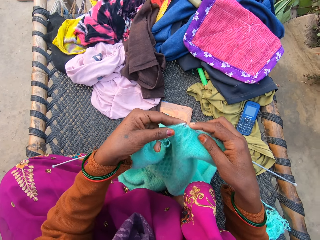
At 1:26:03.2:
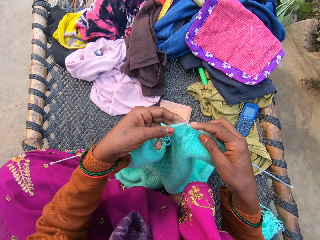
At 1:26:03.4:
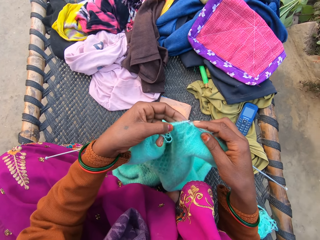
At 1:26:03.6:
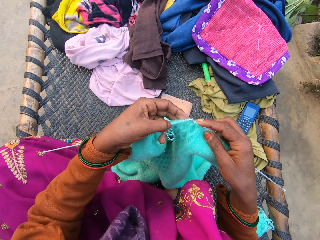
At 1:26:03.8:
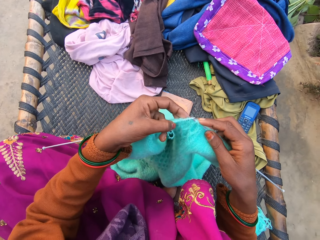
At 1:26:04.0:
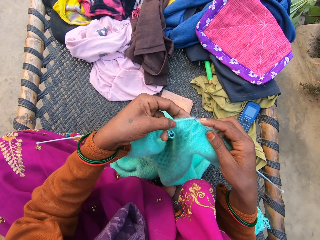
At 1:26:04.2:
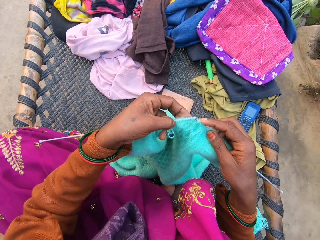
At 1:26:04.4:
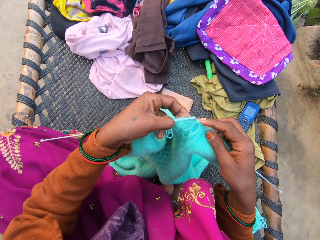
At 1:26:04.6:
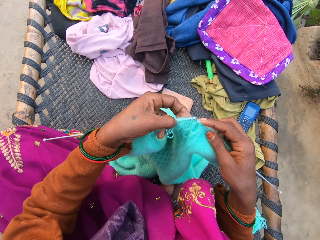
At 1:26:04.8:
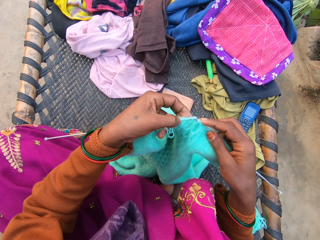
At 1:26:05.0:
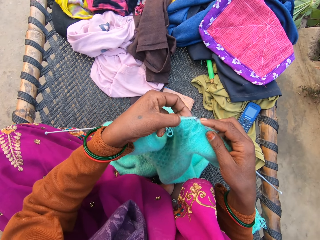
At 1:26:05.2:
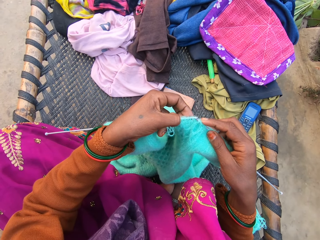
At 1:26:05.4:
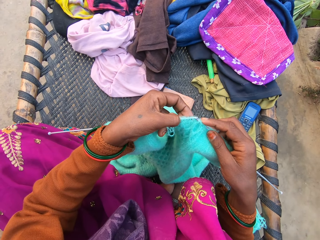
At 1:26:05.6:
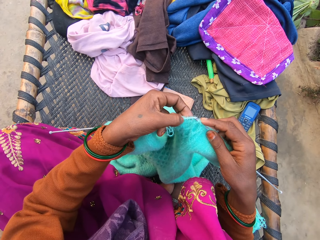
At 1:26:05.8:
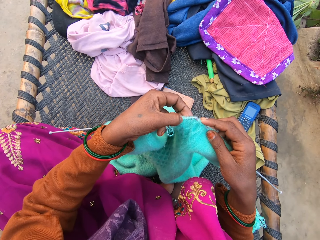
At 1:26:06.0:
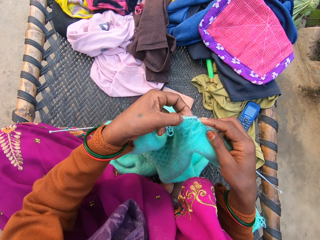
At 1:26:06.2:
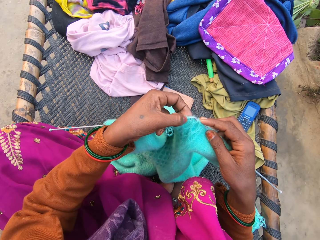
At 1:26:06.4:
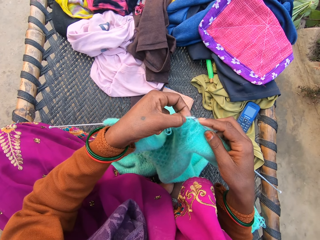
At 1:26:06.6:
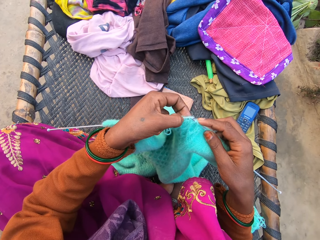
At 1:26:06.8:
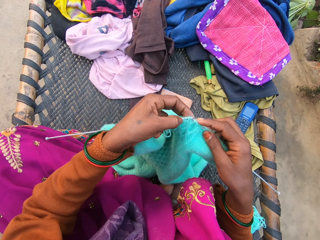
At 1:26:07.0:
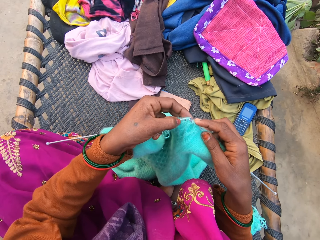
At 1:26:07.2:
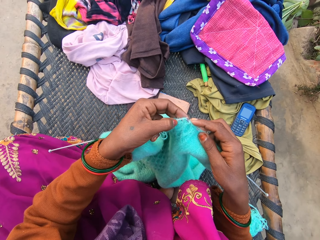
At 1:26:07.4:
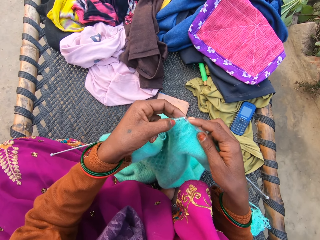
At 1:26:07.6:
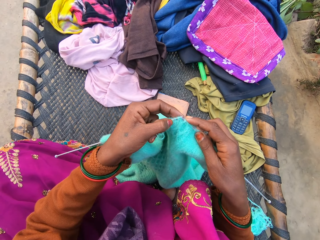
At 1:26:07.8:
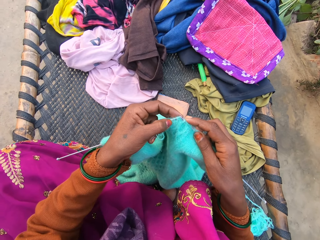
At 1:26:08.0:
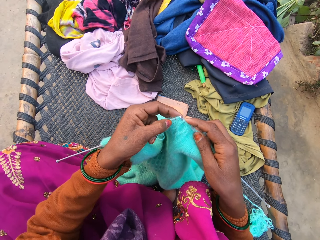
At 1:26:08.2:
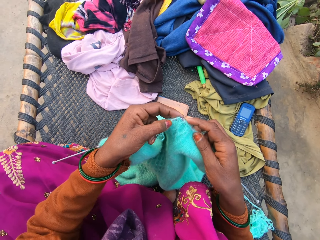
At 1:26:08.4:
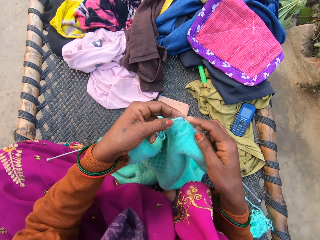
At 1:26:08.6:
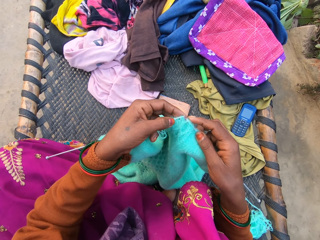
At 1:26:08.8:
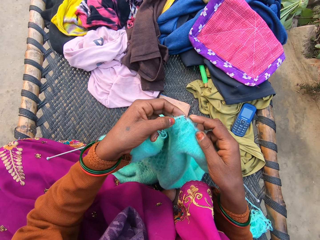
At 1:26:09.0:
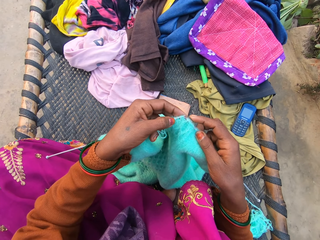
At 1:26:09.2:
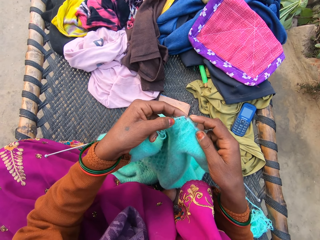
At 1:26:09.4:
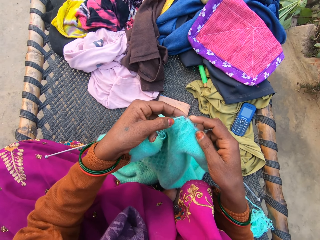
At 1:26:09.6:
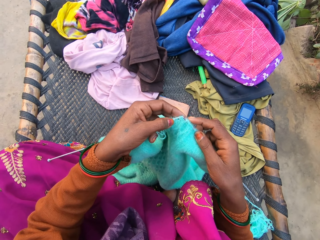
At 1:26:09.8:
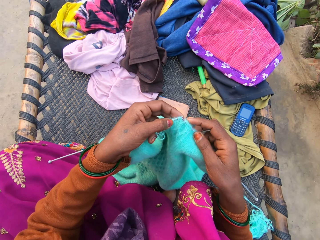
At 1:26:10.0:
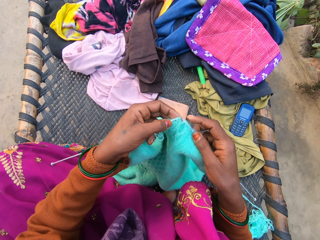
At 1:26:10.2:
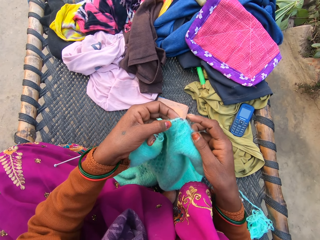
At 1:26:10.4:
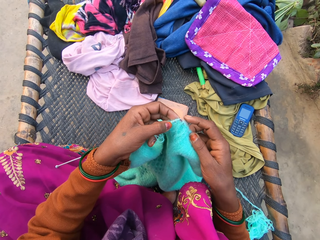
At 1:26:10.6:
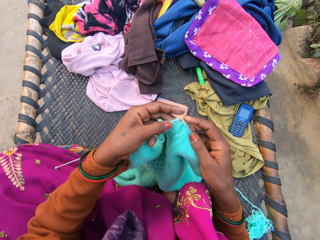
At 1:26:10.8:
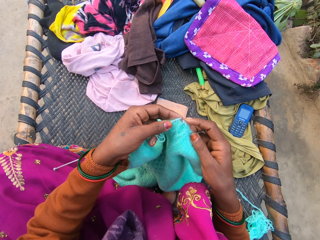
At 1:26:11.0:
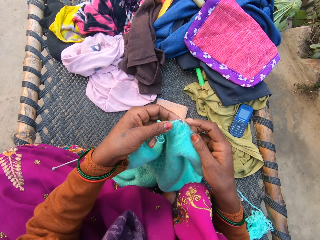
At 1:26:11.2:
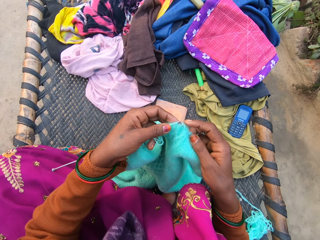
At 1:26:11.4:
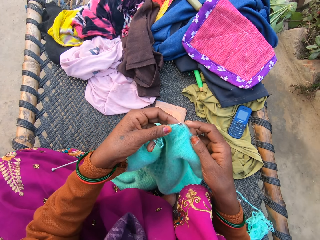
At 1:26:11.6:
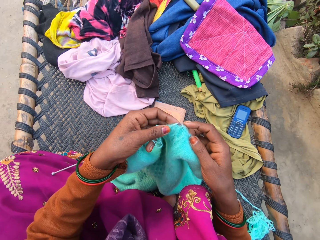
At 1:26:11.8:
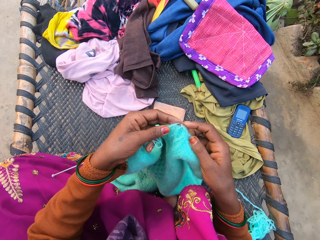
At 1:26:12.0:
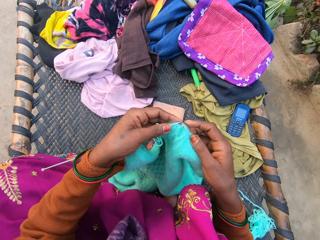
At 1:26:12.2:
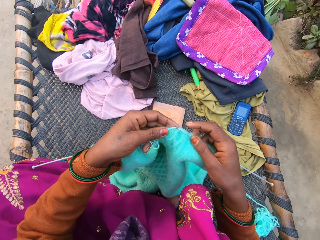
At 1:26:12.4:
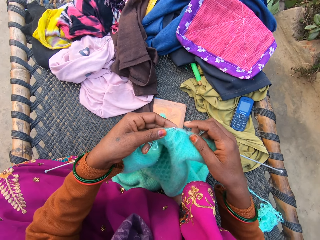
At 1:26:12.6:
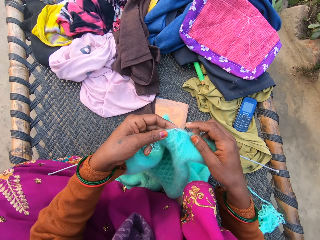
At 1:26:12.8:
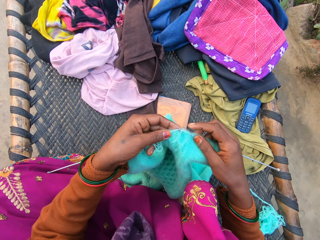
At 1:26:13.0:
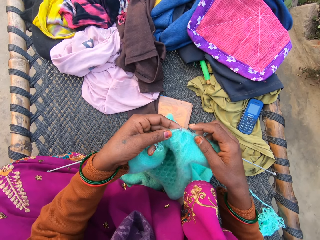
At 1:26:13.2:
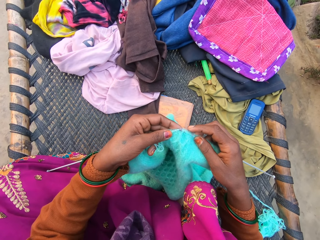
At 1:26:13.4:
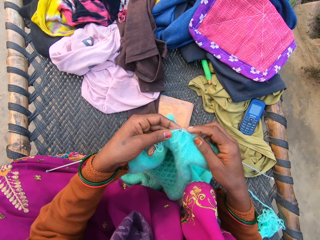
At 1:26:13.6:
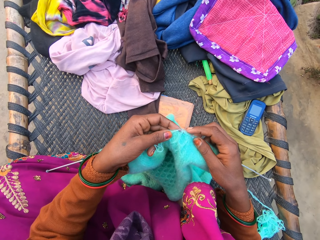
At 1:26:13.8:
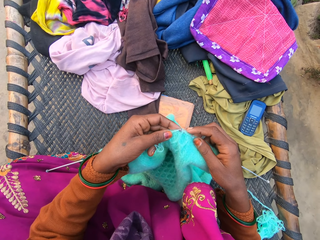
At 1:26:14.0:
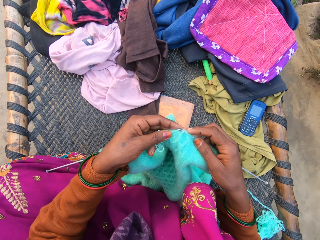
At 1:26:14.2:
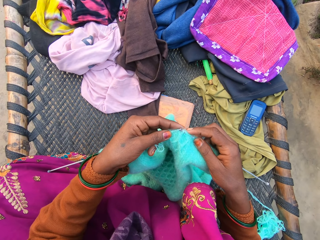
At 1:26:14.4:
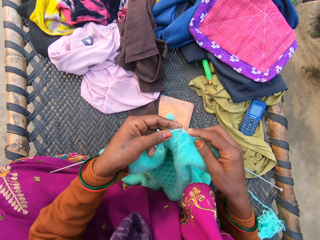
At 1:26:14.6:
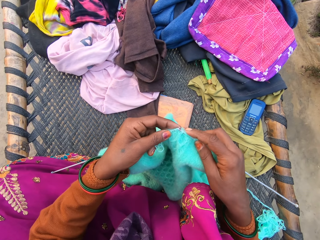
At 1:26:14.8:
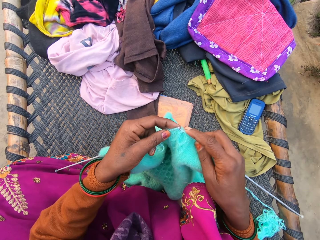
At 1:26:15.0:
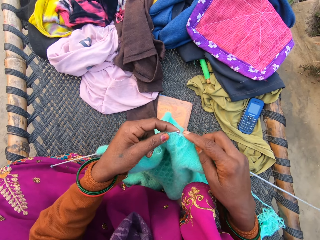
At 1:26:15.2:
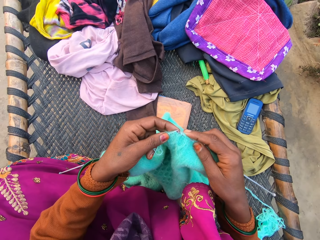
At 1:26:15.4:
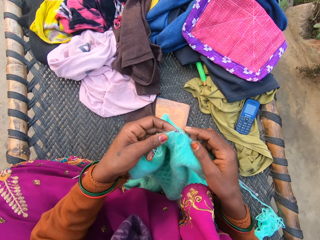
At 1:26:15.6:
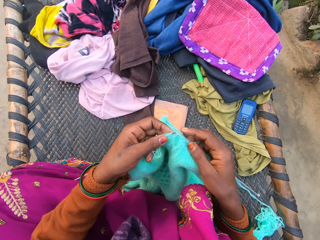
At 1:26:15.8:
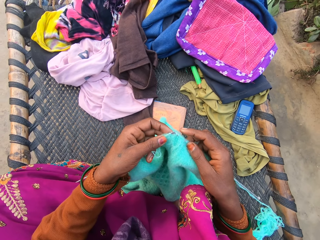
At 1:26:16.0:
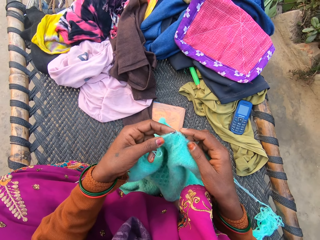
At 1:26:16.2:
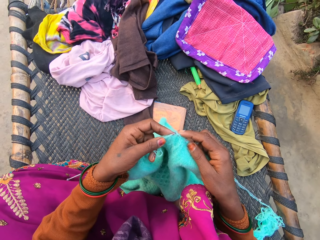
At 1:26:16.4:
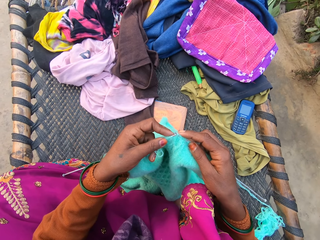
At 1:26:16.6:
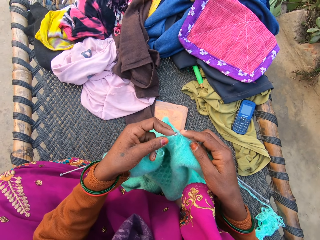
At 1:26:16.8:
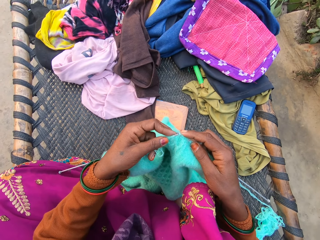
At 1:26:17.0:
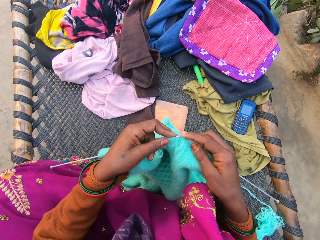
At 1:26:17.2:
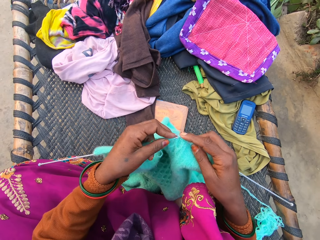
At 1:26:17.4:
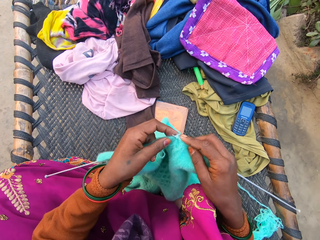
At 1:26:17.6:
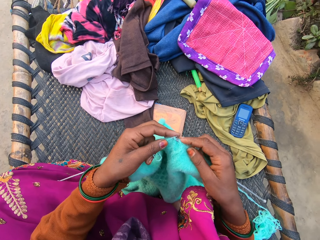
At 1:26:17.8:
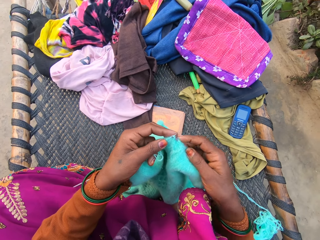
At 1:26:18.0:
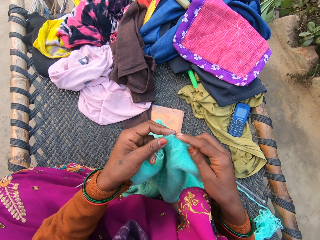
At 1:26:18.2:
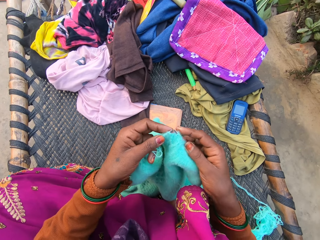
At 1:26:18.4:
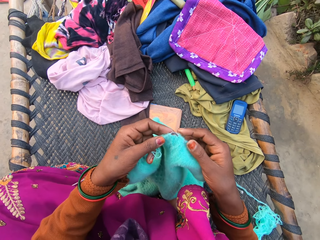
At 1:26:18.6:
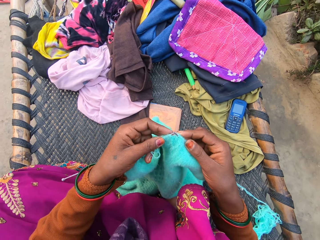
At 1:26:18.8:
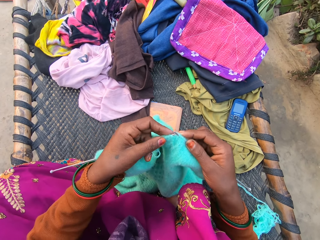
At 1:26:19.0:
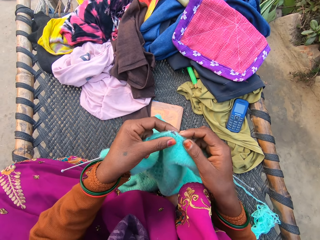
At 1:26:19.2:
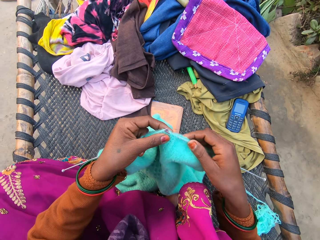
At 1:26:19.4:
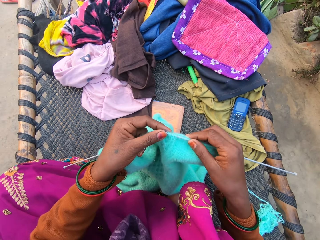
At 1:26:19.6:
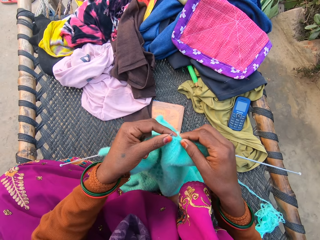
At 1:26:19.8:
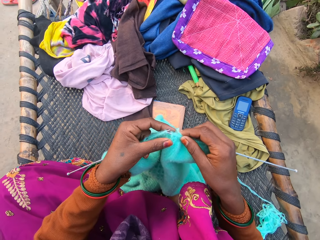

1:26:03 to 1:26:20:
The camera wearer looks at the fabric. They knit the fabric.
